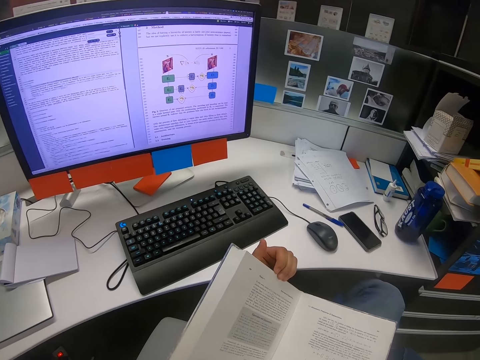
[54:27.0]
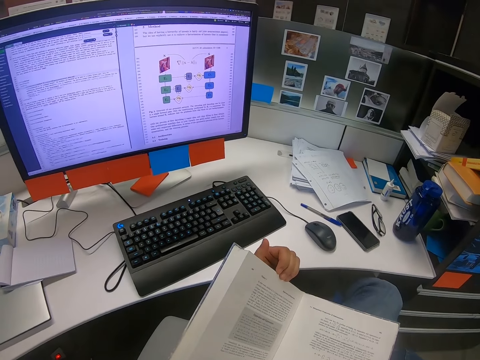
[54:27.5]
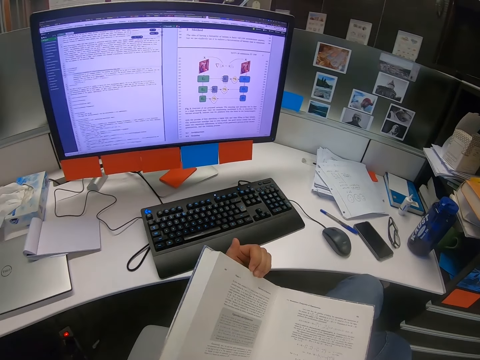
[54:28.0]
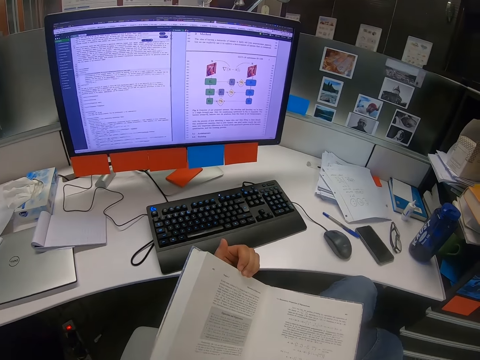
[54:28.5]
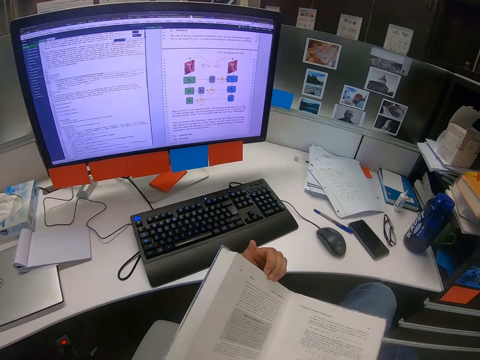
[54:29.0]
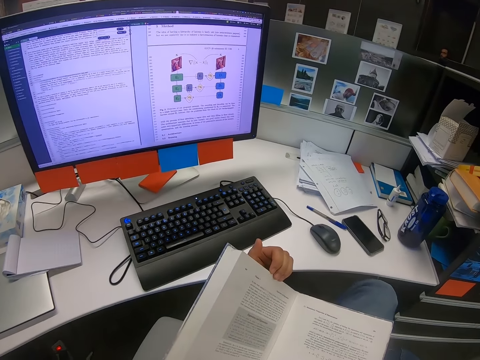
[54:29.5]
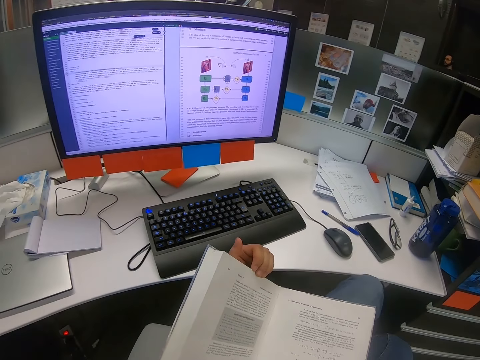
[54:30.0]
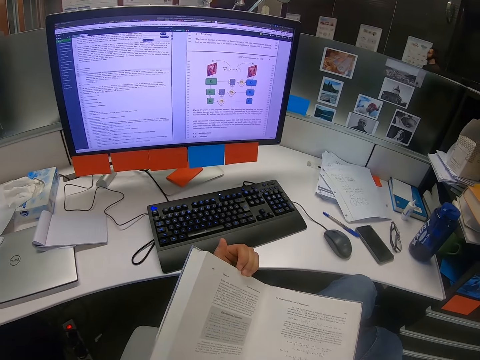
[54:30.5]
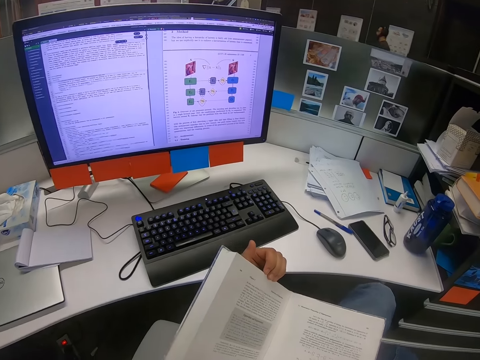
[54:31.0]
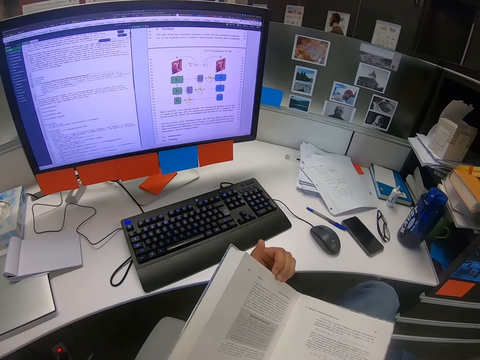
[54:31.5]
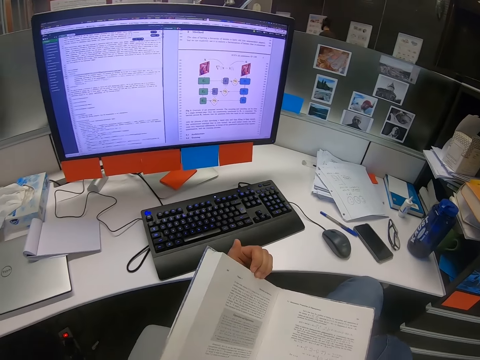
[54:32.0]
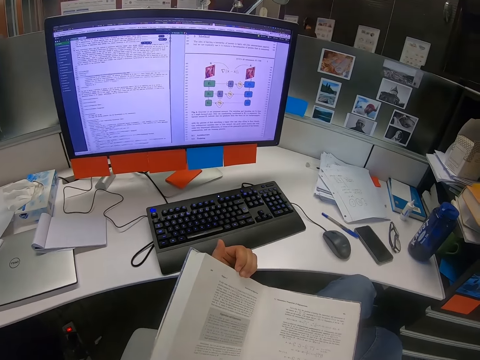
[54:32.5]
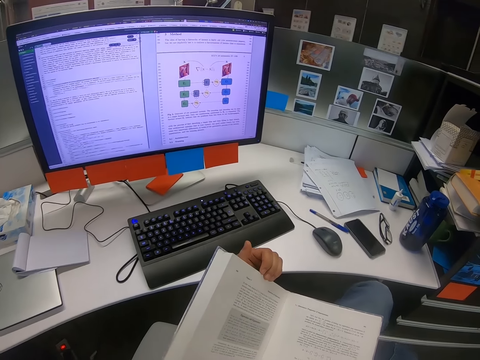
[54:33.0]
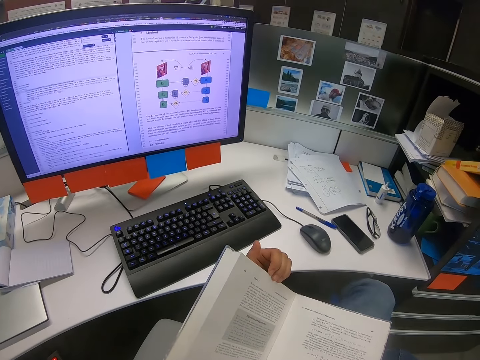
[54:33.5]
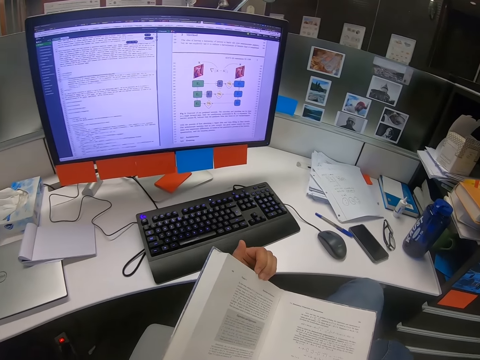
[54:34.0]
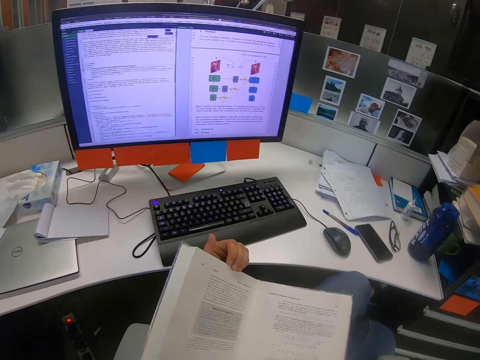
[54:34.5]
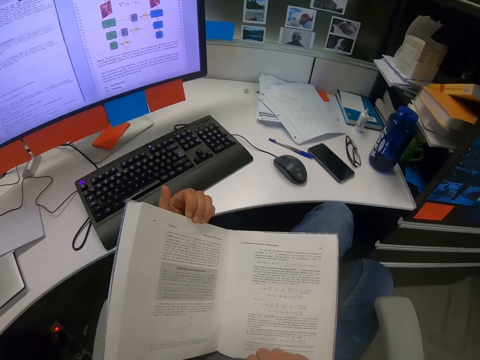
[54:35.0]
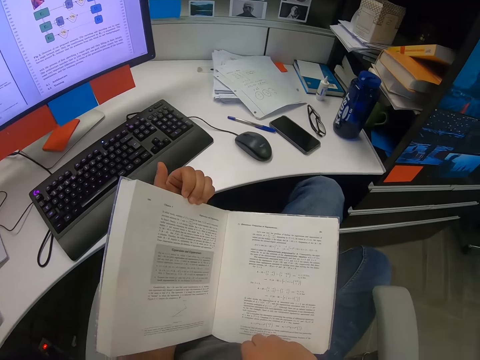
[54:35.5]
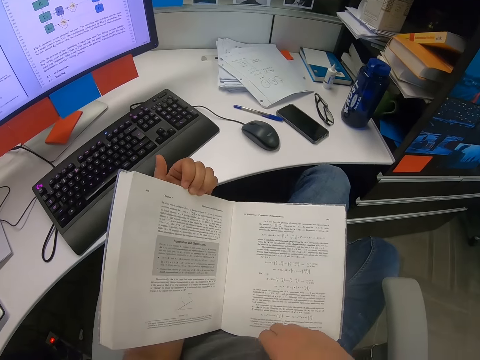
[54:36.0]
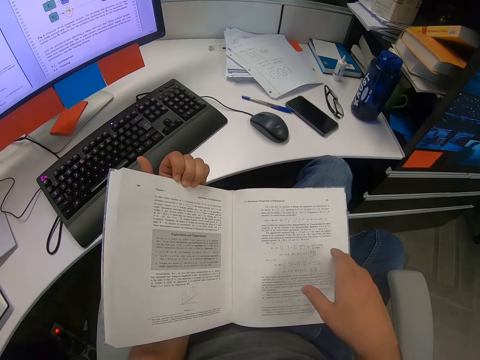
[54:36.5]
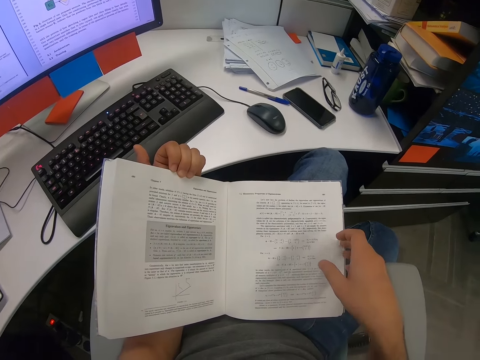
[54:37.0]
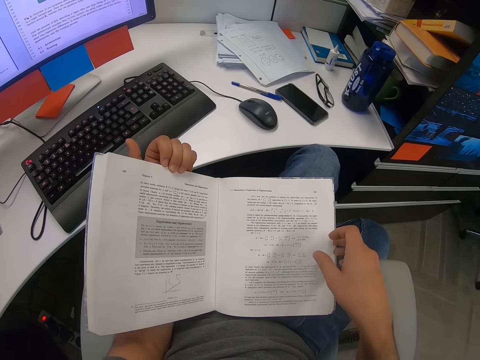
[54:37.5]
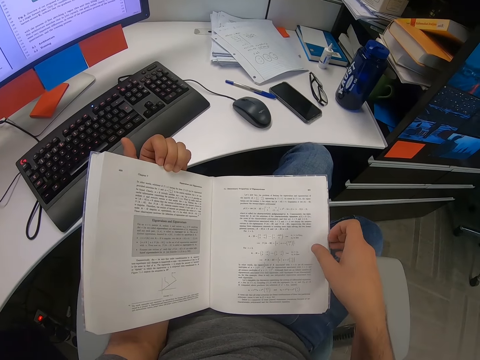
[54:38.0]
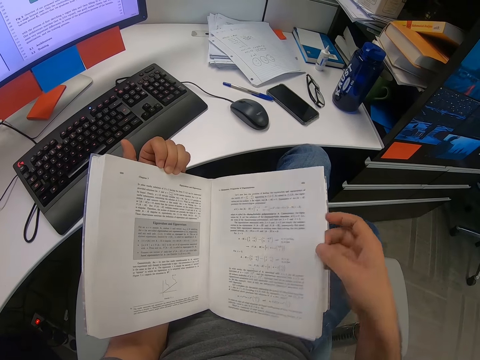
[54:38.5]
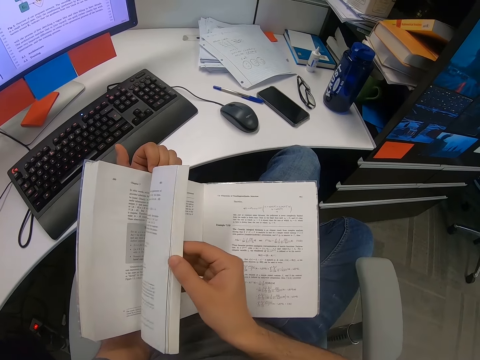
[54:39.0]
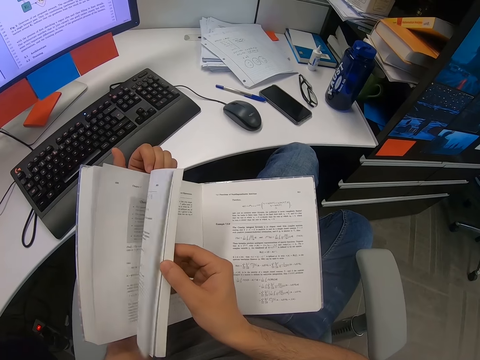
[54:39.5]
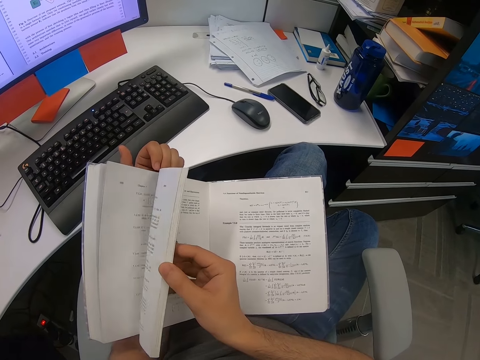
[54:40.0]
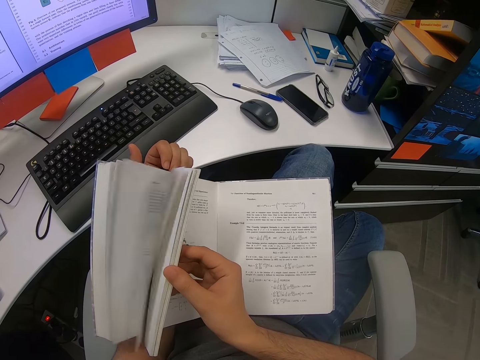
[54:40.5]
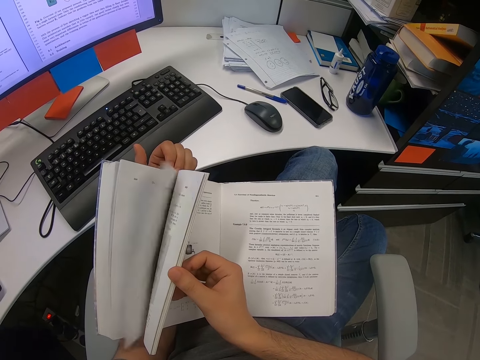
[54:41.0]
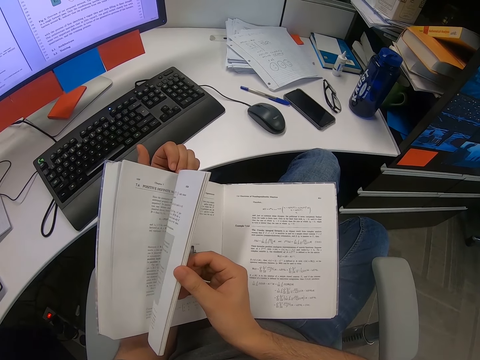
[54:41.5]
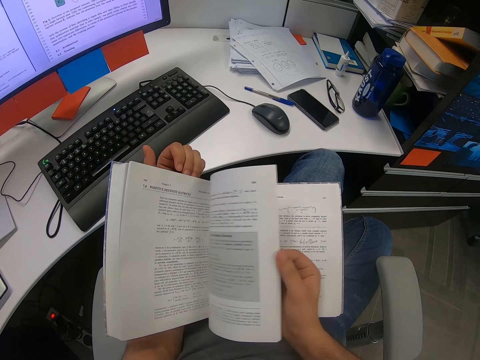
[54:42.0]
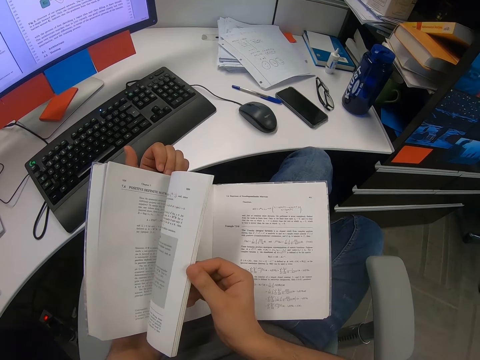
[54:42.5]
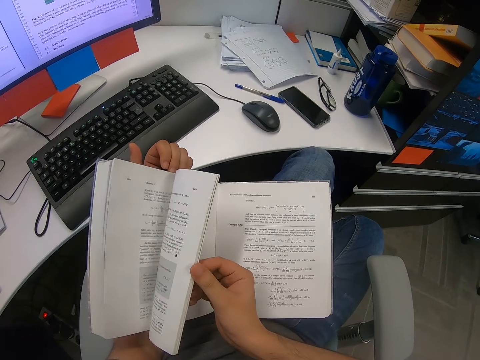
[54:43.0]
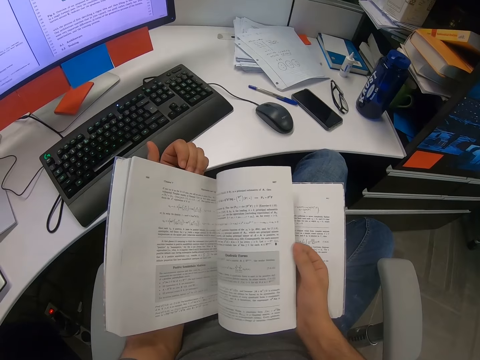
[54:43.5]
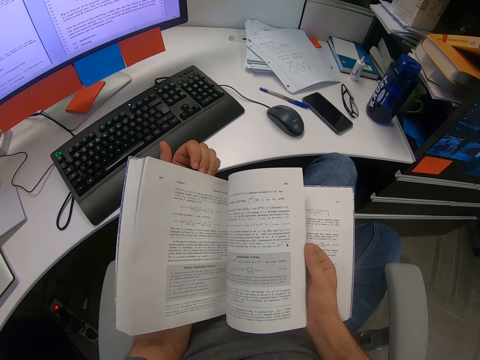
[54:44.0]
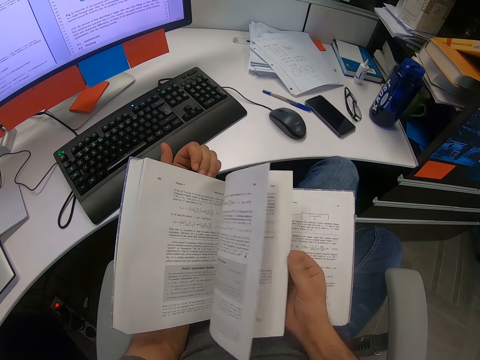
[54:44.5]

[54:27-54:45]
The camera wearer reads the book. A person passes on the other side. The camera wearer reads the book. They rotate on the chair and flip the book pages. They open another page in the book. They peruse the book pages.

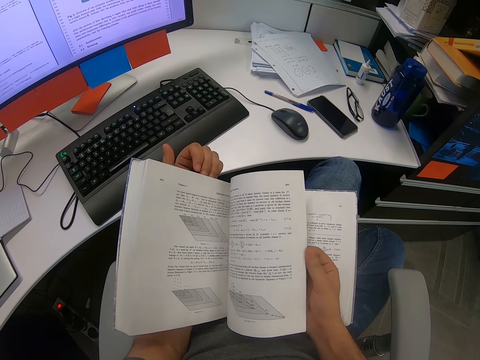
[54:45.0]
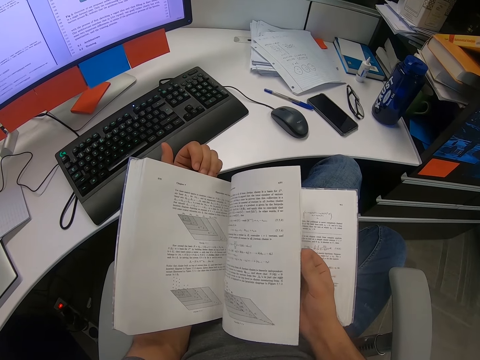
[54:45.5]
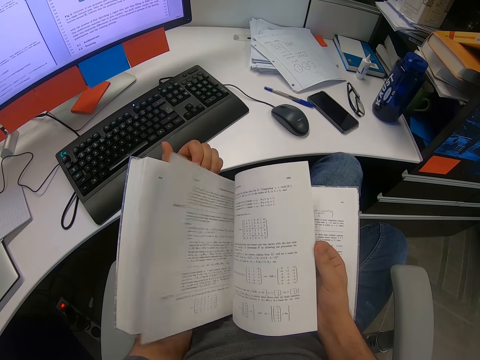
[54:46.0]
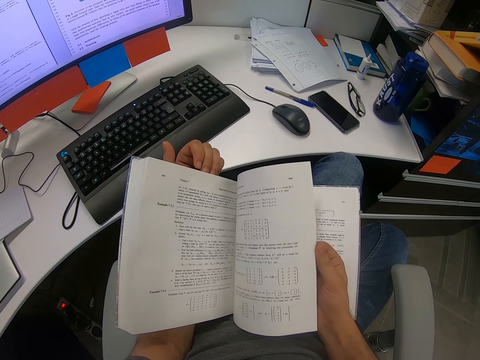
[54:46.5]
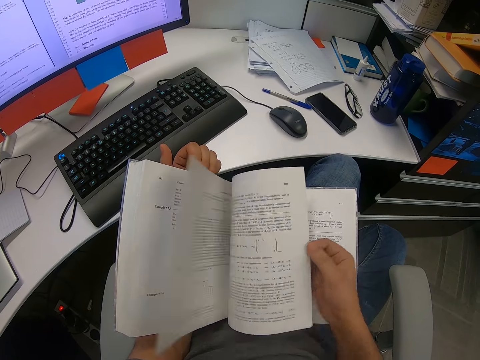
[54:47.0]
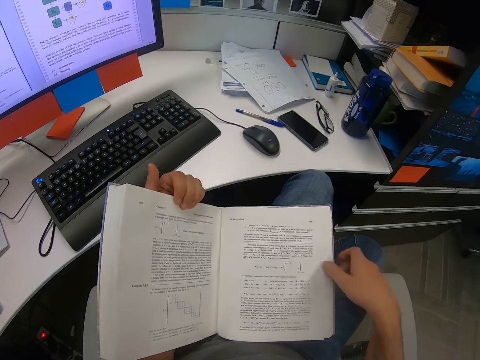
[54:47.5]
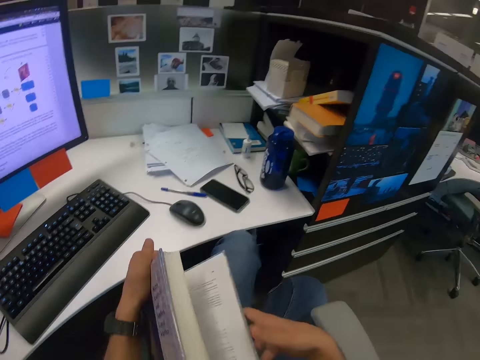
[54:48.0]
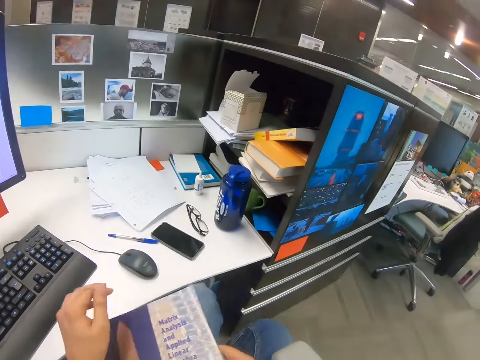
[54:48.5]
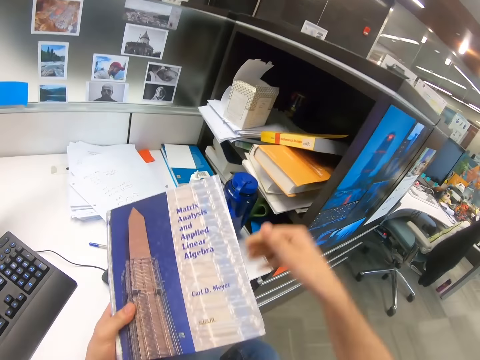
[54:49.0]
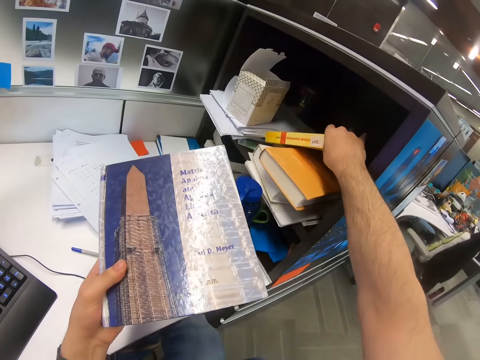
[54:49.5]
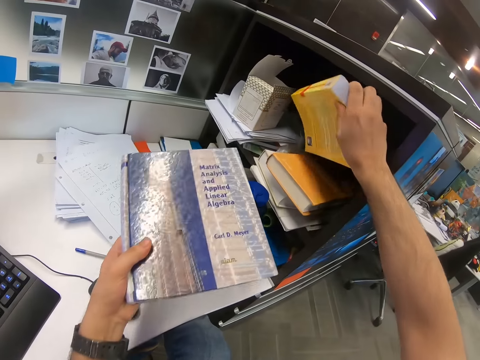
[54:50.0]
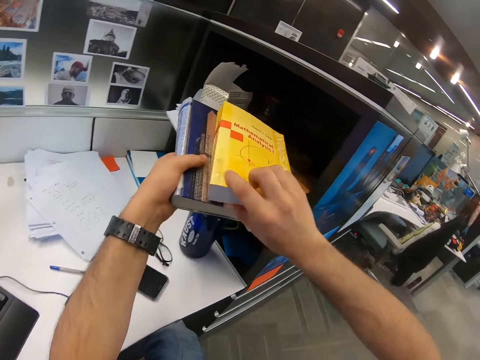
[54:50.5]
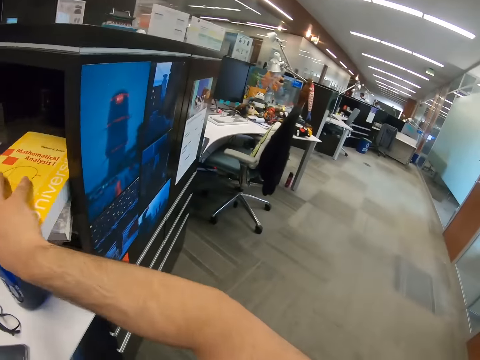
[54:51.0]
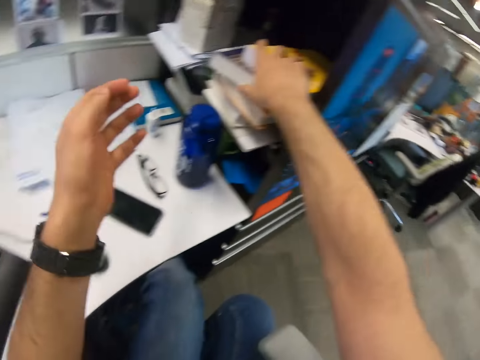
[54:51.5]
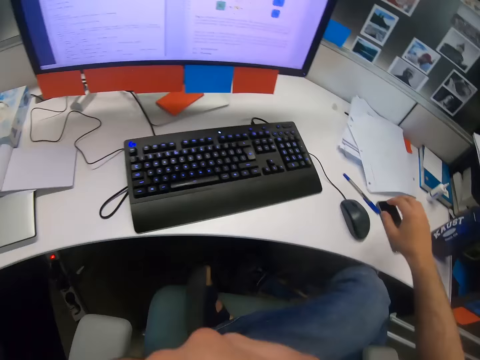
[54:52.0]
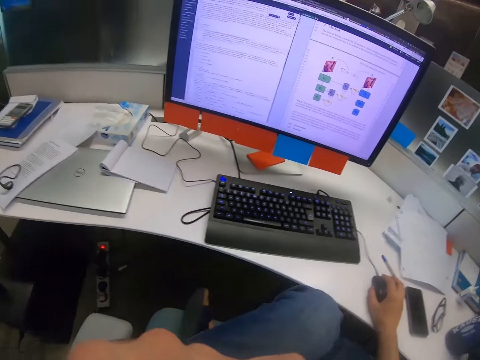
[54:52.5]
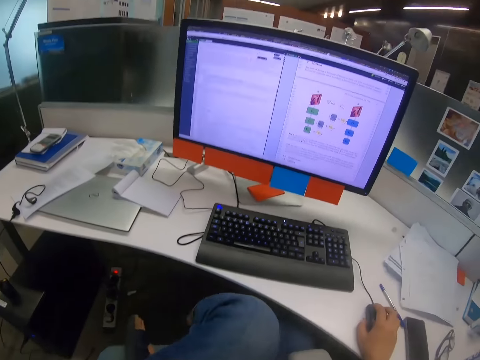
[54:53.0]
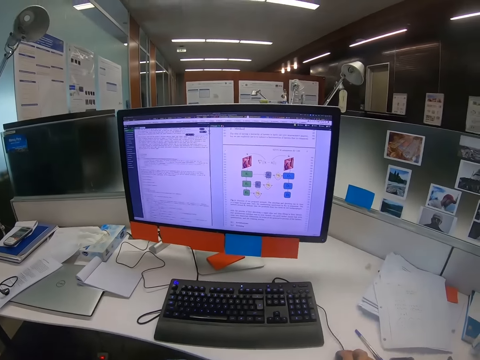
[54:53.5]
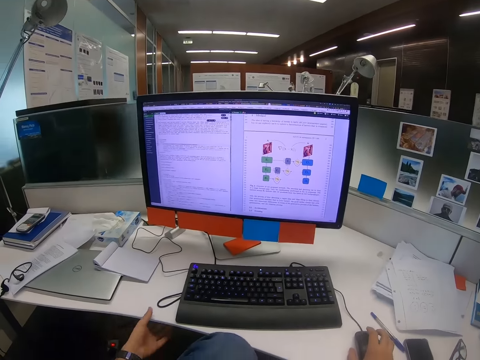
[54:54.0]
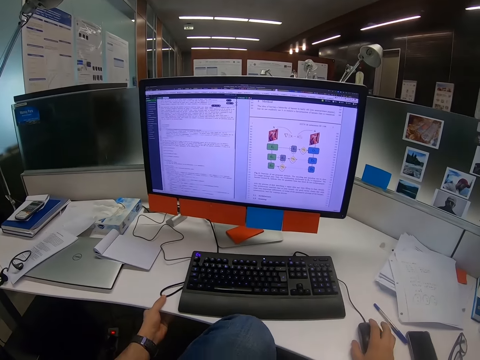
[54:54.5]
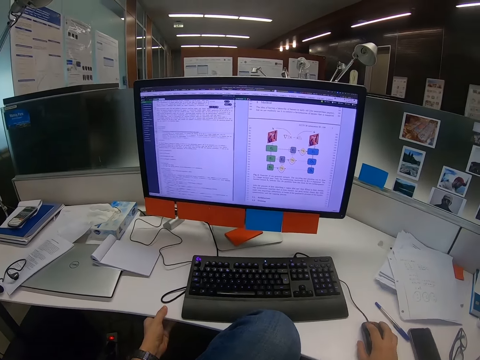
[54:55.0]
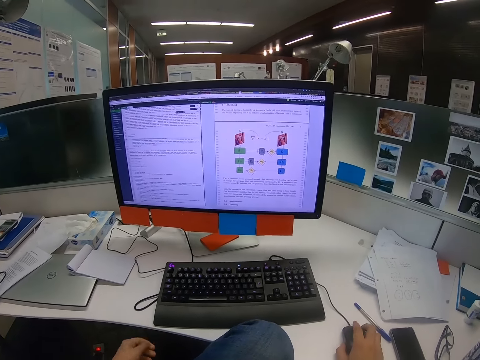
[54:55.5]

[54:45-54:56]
The camera wearer flips the book pages. They close the book. They take another book. They arrange the books in the cabinet. They put the books in the shelf. They pick the book in the right hand. They raise a hand, turn around. They scroll on a computer. They hold a computer mouse. They sit well. They hold on the table with the left hand.
